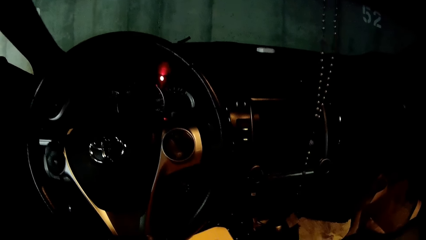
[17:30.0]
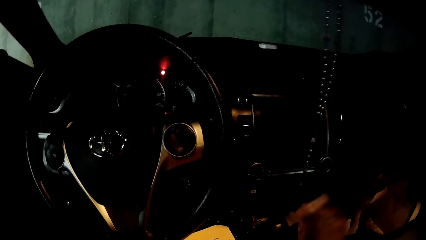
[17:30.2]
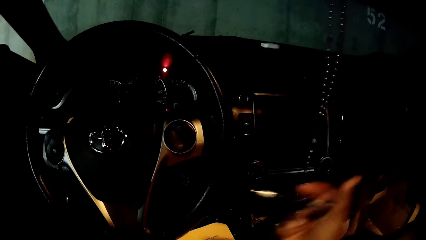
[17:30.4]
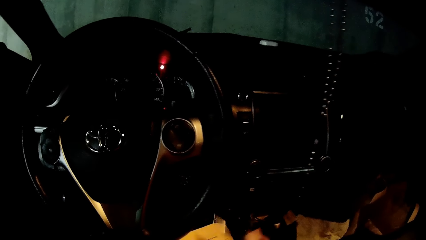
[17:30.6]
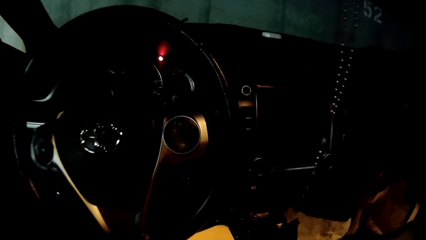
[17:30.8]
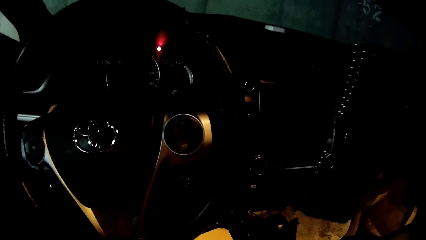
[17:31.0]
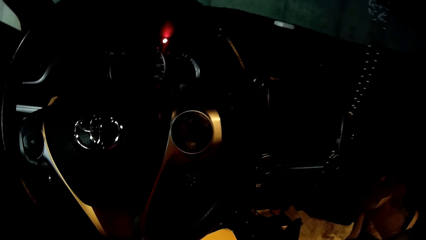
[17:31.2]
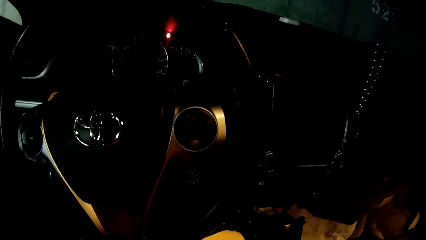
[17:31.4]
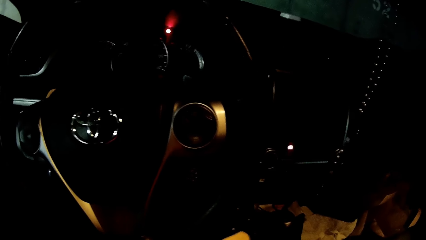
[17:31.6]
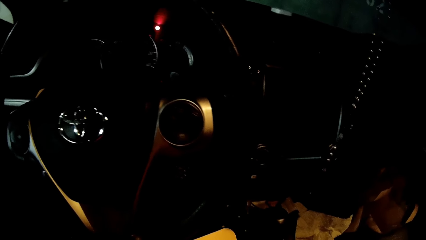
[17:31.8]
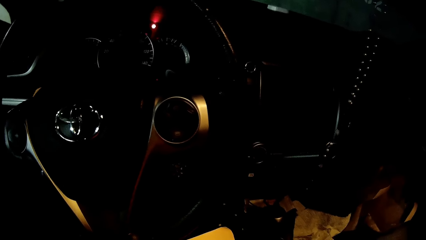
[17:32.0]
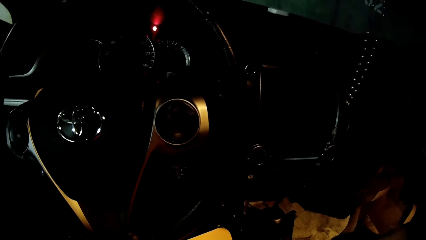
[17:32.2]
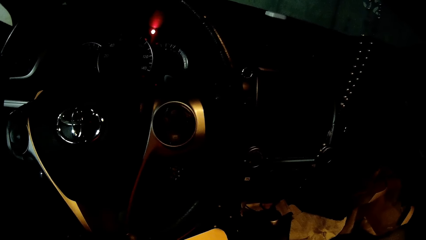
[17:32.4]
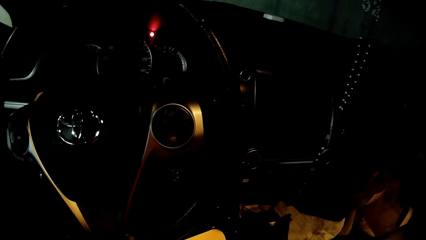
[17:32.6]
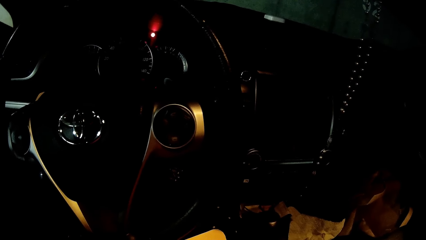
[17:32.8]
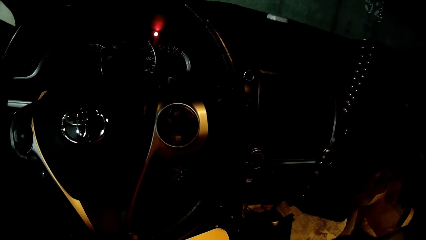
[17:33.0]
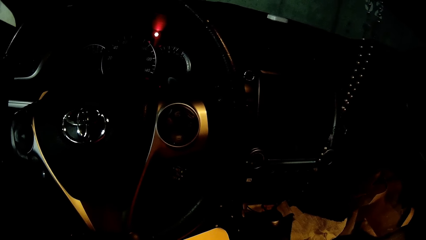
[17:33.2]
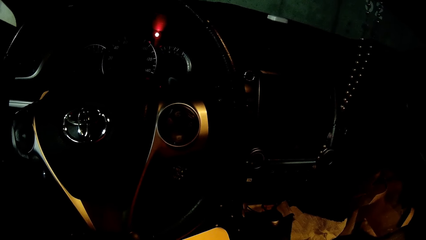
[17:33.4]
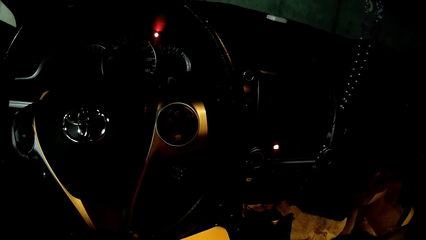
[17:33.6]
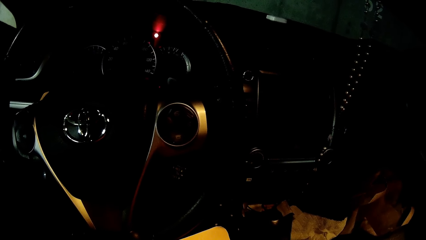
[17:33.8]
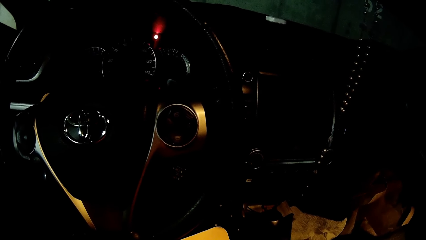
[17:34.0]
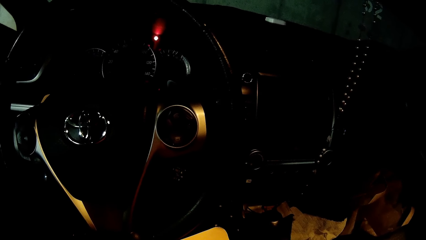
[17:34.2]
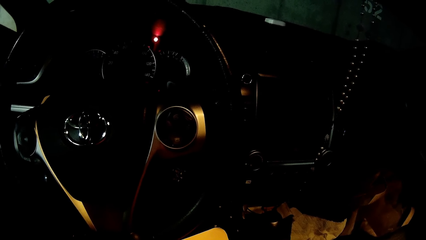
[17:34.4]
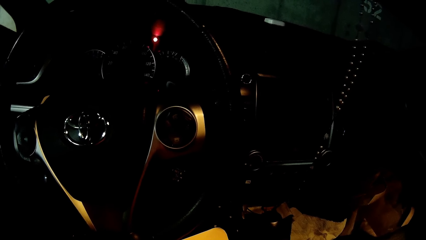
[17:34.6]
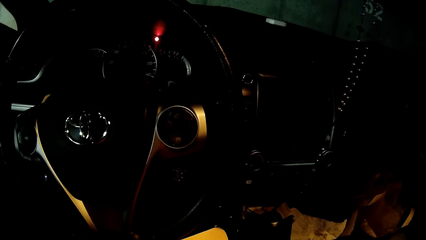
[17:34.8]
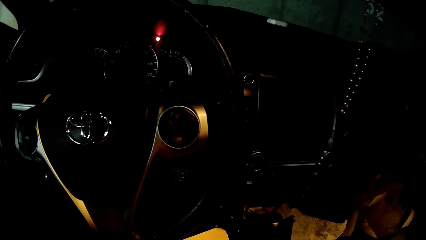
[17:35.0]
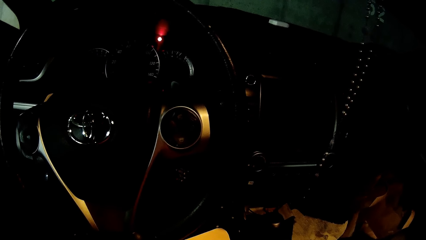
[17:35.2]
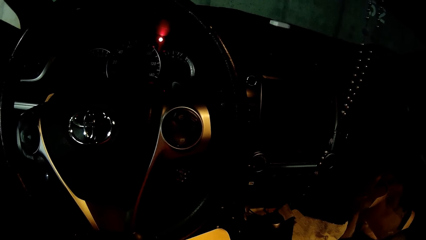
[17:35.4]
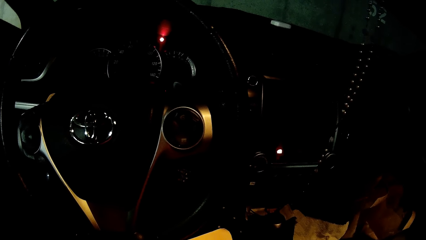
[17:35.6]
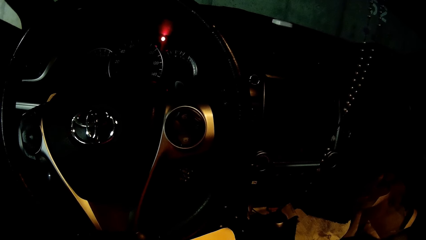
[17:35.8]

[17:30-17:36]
The camera wearer writes on the paper with the pen in her right hand.

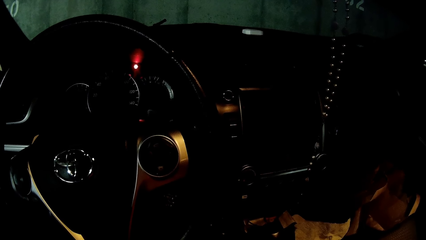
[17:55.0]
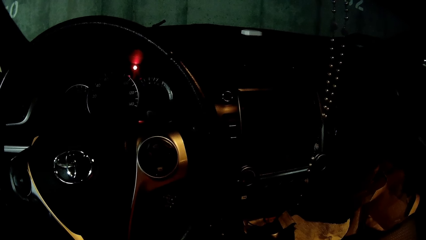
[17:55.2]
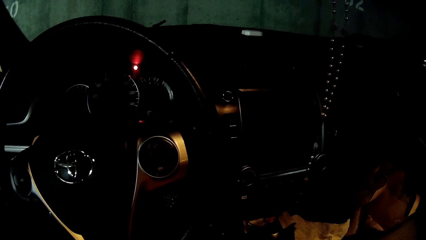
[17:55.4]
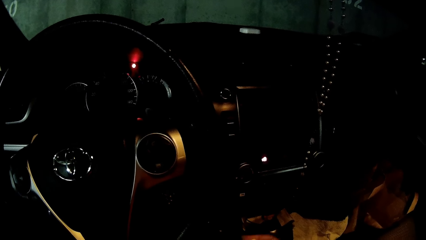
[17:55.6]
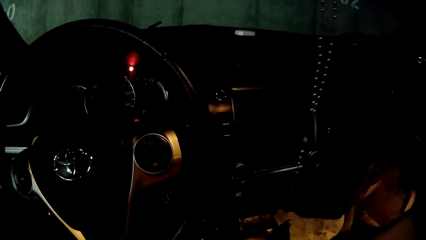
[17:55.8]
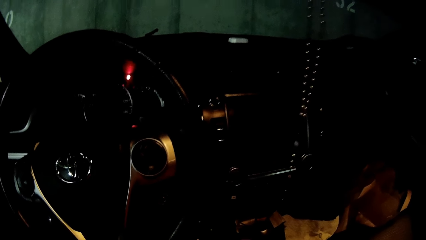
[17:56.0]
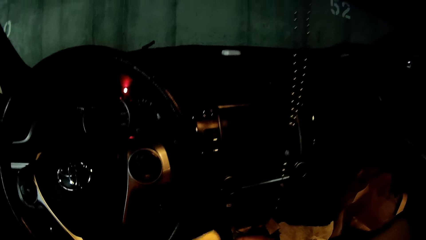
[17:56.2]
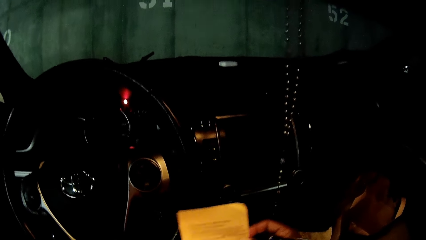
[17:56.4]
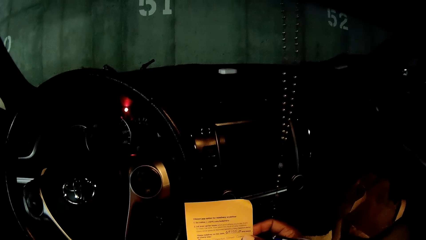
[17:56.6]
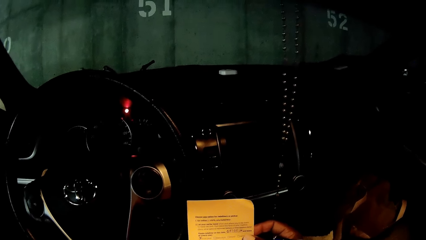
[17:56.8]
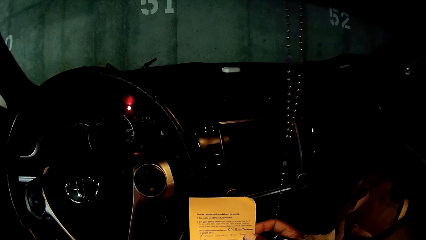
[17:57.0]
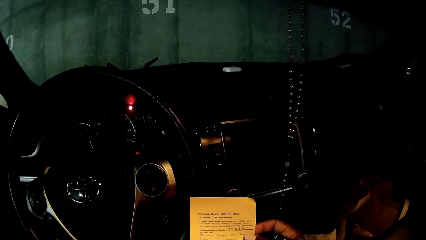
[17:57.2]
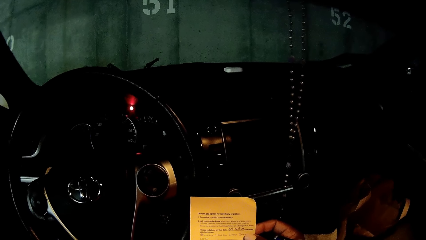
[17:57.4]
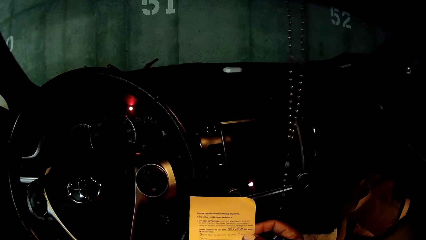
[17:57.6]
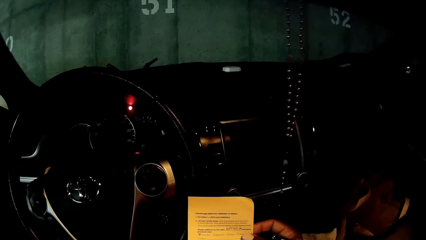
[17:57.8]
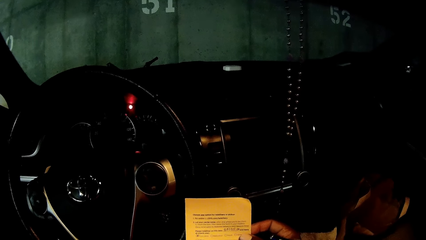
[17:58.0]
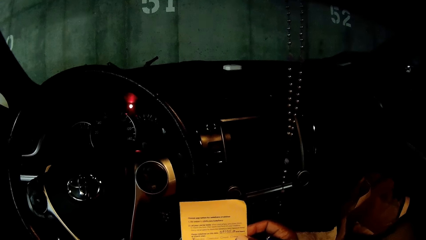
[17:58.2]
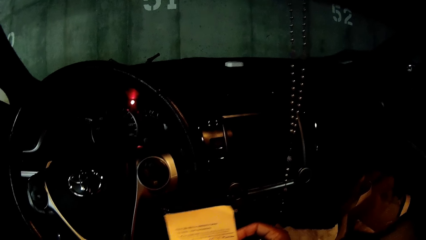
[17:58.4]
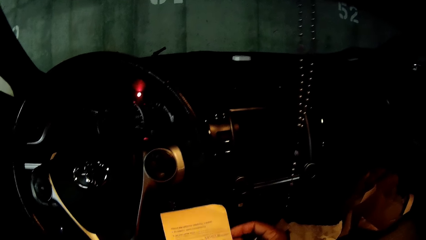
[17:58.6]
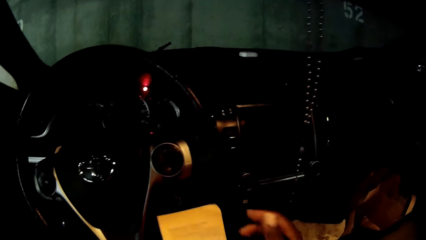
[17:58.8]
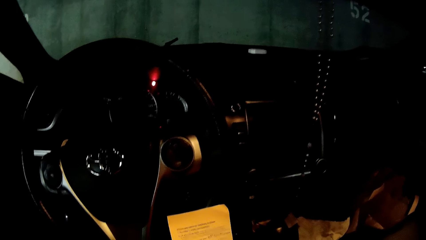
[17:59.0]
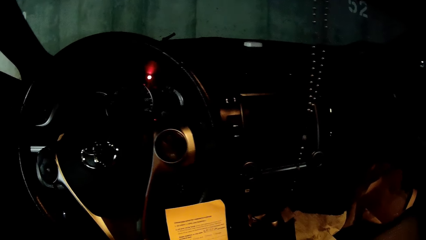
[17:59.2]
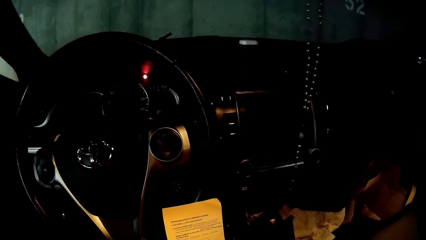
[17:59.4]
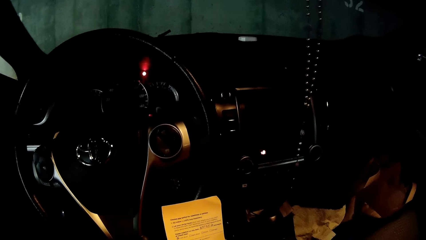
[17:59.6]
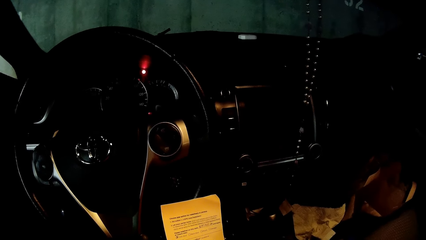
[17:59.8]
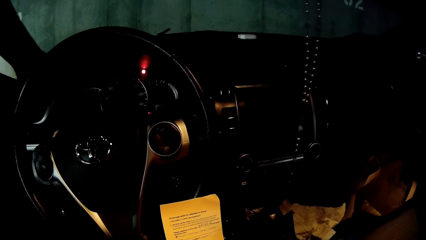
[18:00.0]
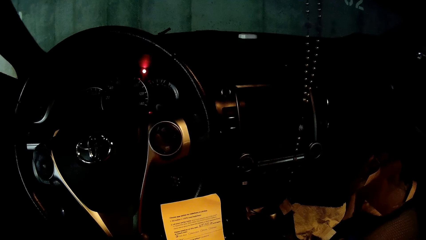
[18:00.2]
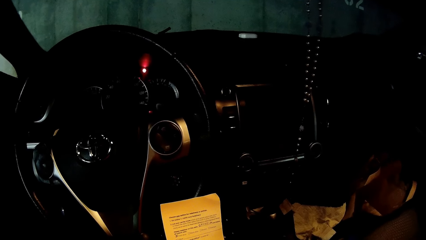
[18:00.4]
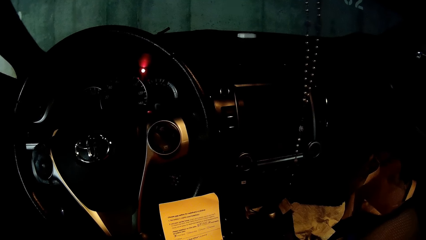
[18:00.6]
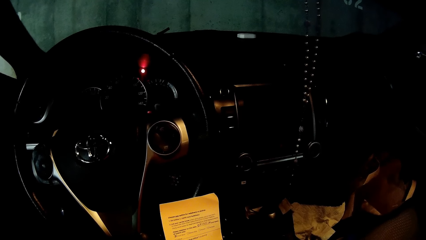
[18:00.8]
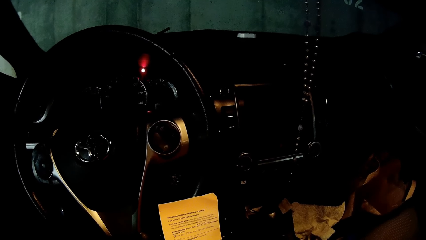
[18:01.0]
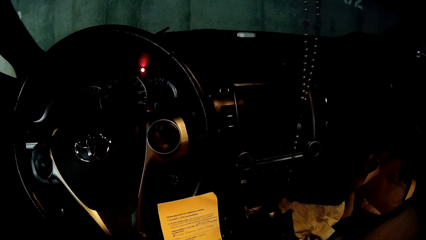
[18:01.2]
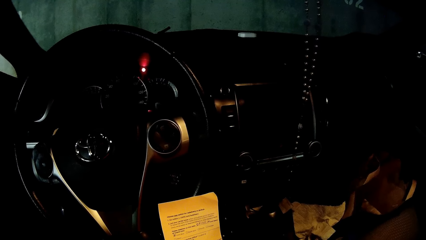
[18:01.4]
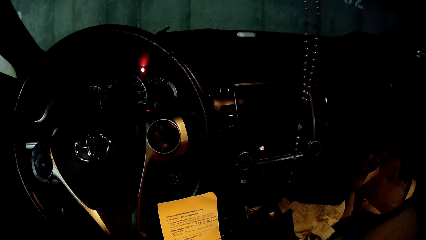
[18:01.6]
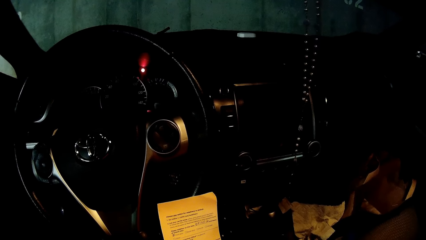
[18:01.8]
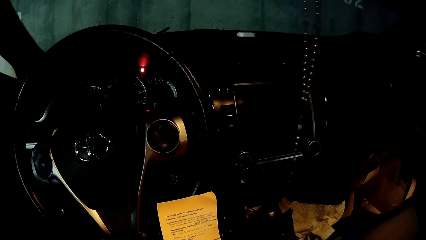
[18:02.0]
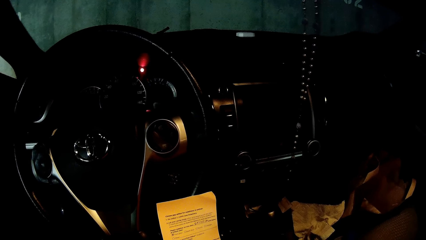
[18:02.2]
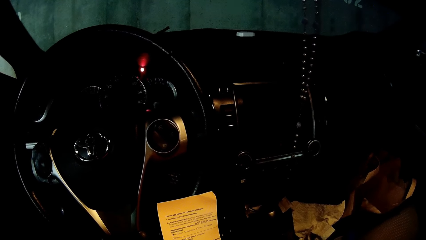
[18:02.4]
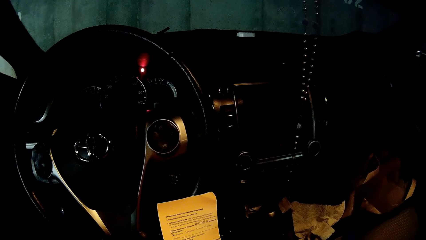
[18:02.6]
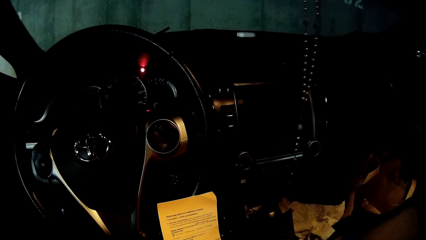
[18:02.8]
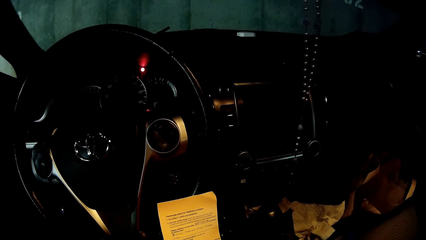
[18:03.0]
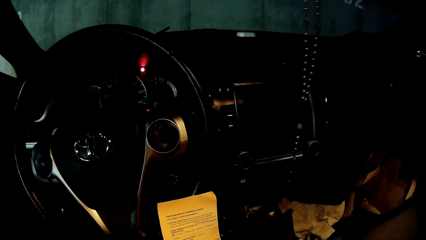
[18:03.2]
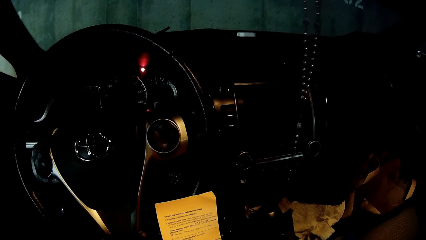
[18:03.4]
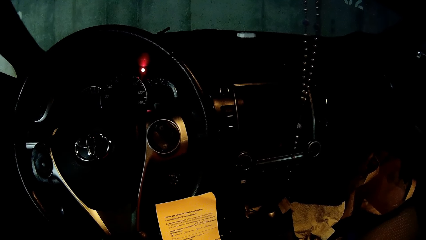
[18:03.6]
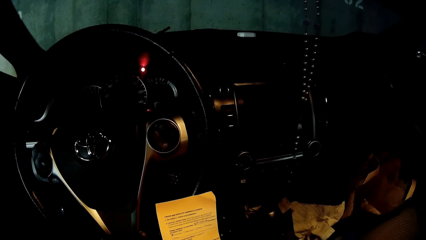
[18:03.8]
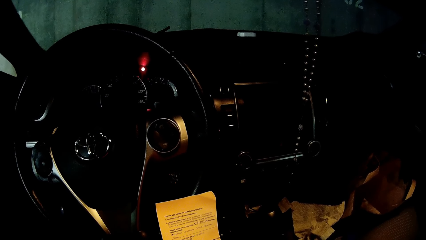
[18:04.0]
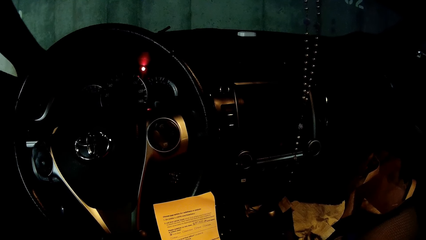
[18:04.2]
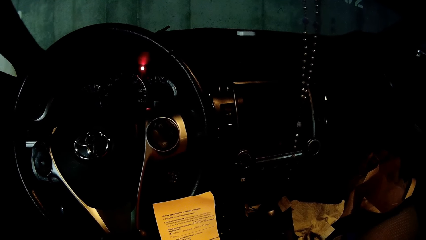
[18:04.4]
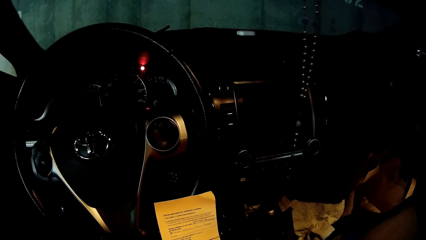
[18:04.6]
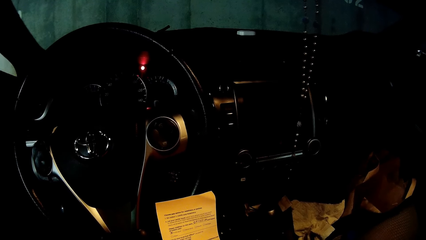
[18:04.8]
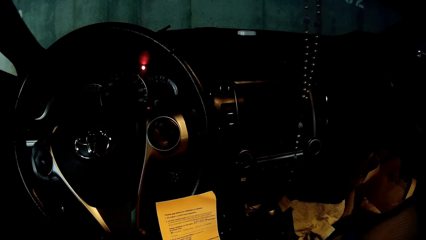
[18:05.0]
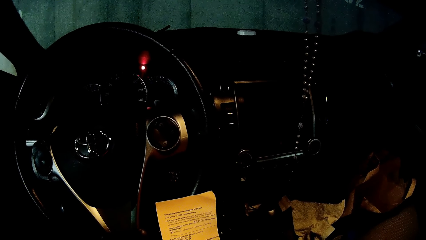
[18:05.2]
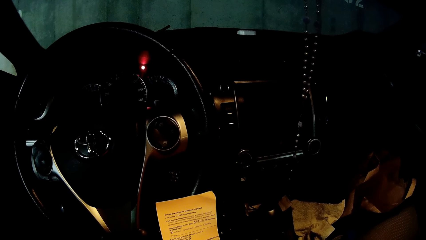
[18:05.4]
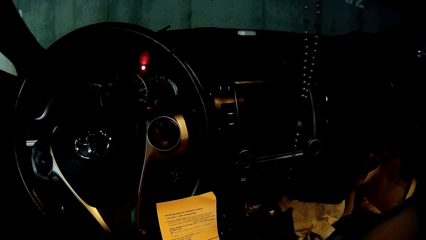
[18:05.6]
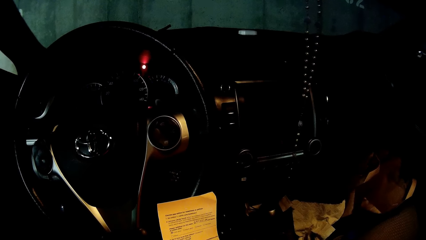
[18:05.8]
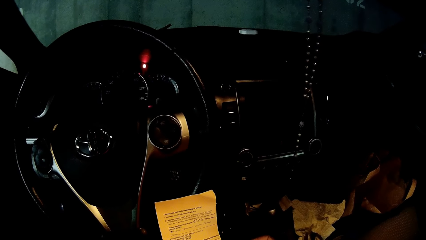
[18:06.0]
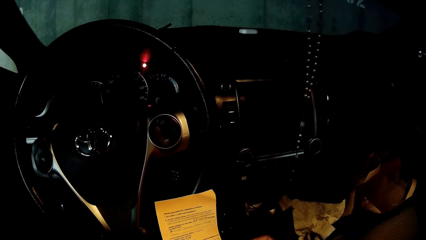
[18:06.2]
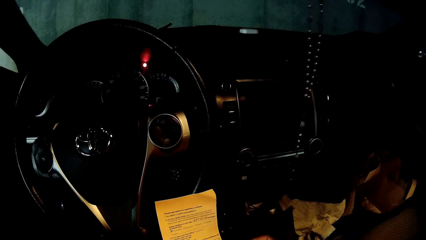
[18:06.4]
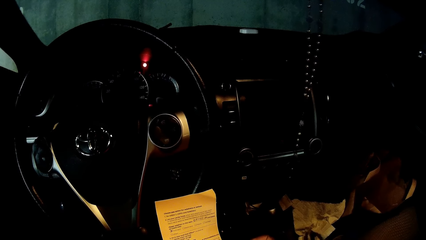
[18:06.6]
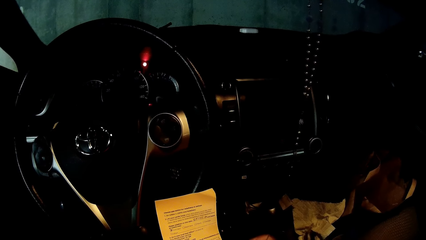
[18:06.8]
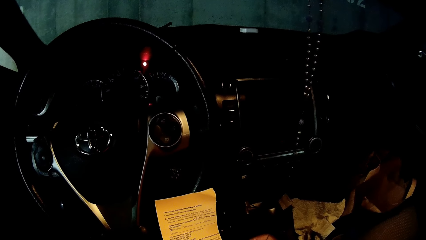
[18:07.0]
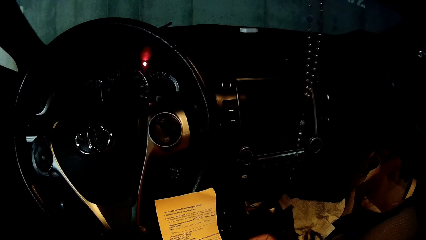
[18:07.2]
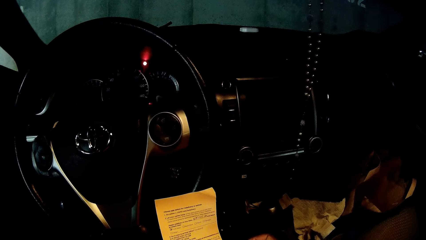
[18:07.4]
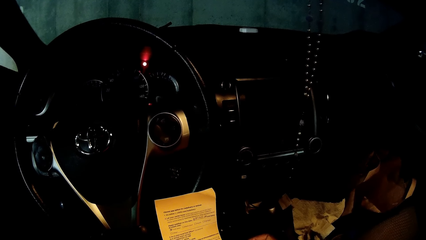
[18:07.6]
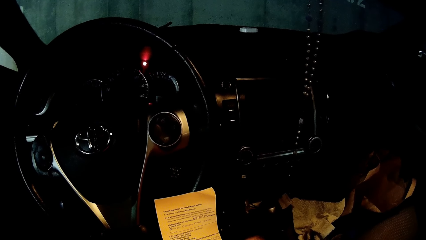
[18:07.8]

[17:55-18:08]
The camera wearer holds the paper with her right hand. She reads on the paper. She writes on the paper.
